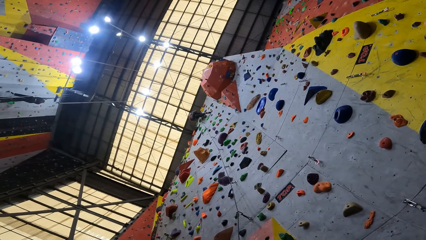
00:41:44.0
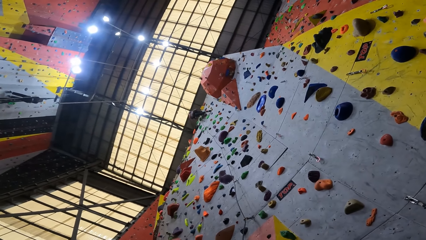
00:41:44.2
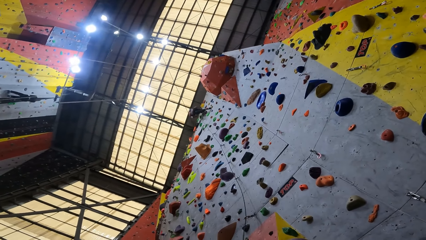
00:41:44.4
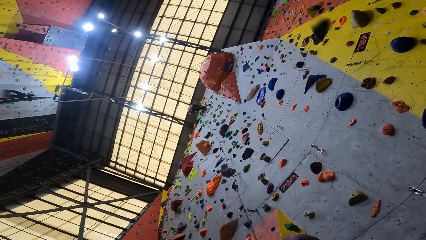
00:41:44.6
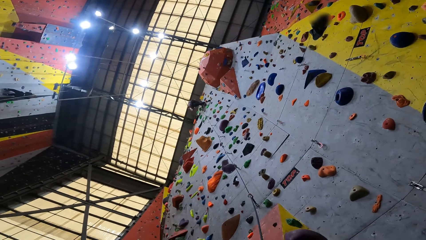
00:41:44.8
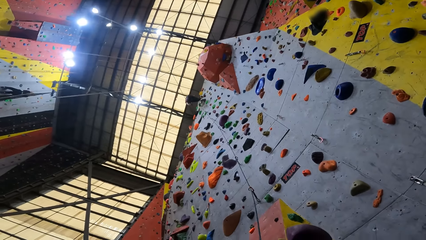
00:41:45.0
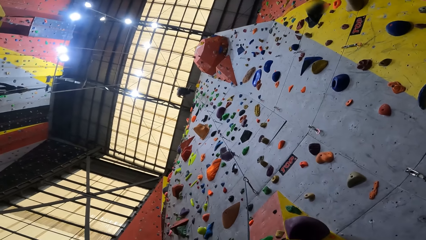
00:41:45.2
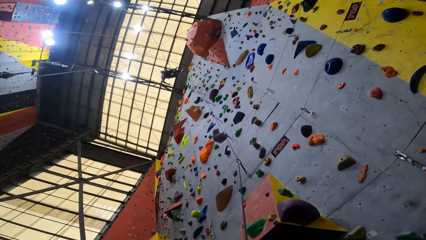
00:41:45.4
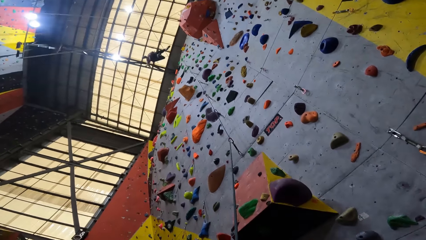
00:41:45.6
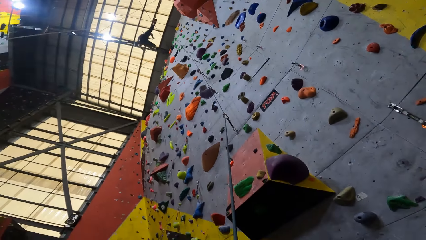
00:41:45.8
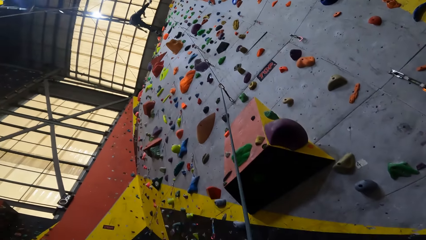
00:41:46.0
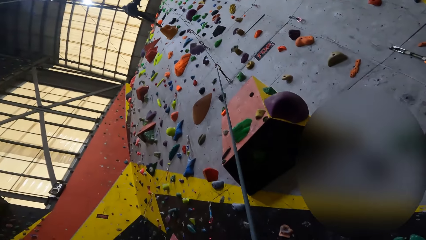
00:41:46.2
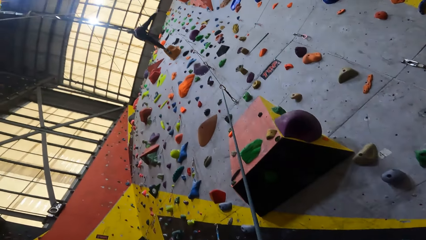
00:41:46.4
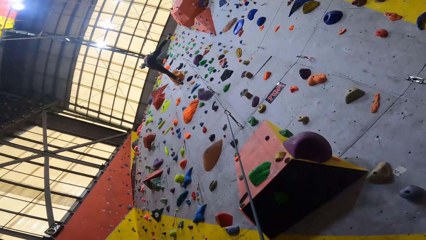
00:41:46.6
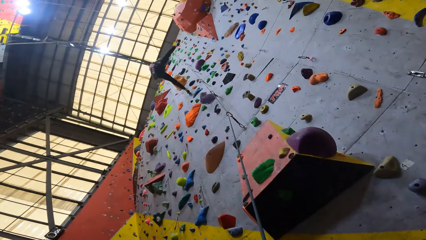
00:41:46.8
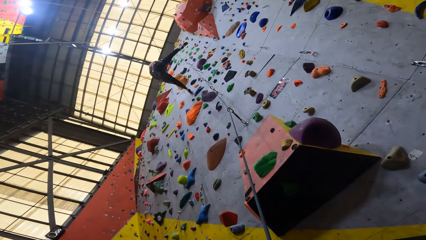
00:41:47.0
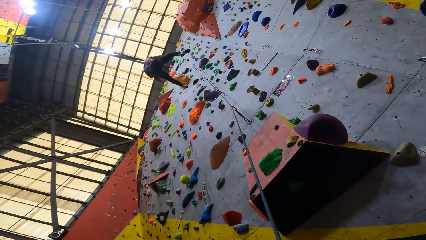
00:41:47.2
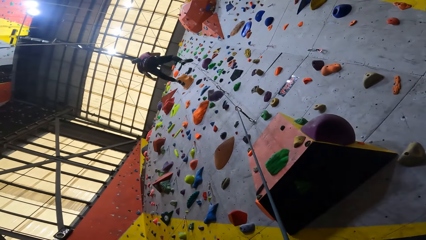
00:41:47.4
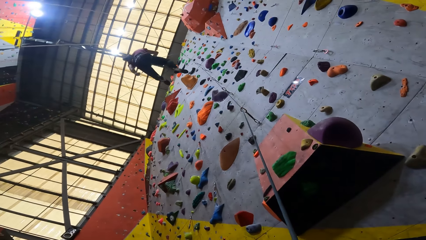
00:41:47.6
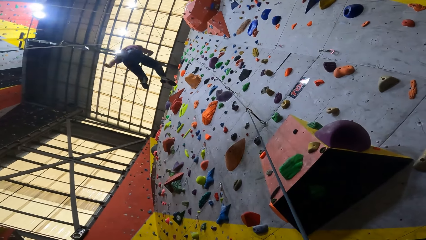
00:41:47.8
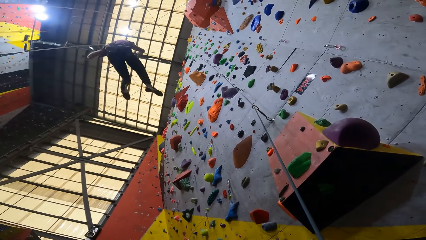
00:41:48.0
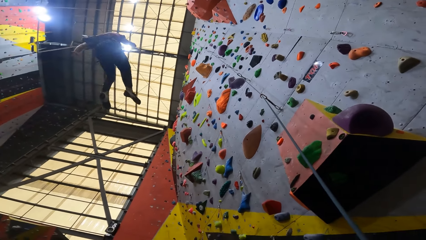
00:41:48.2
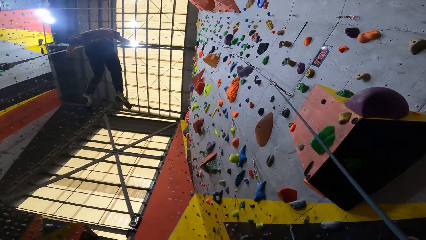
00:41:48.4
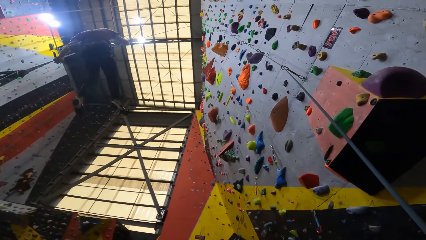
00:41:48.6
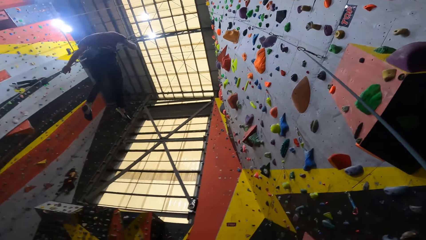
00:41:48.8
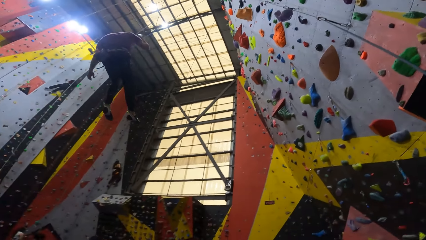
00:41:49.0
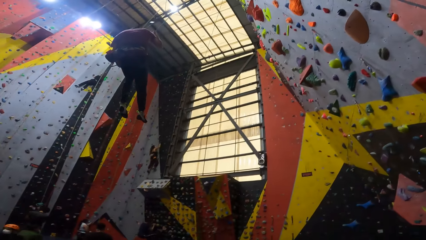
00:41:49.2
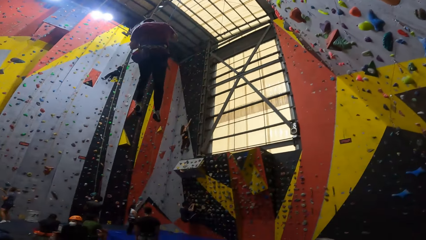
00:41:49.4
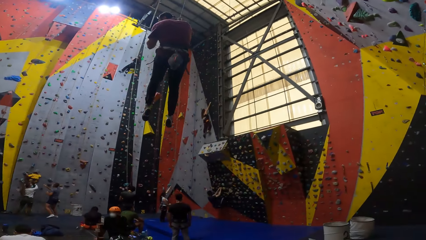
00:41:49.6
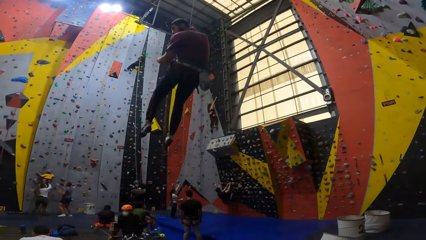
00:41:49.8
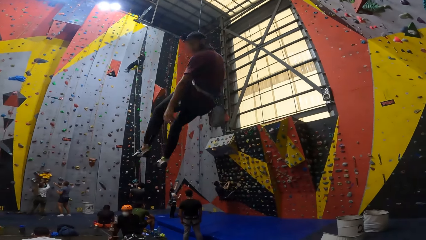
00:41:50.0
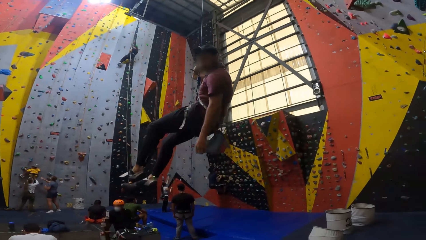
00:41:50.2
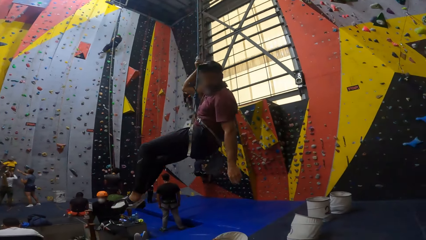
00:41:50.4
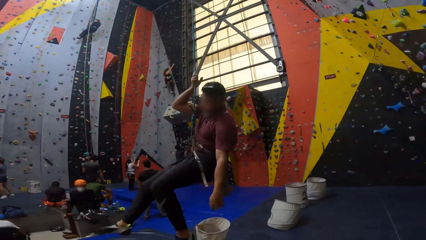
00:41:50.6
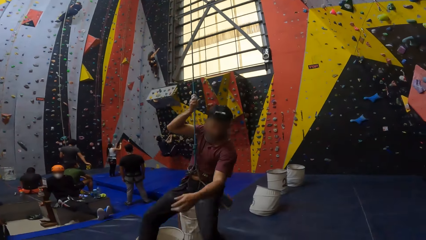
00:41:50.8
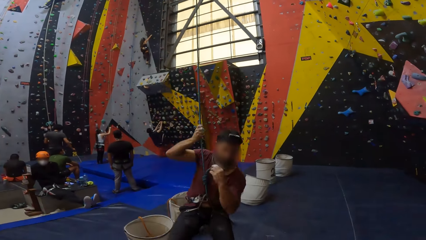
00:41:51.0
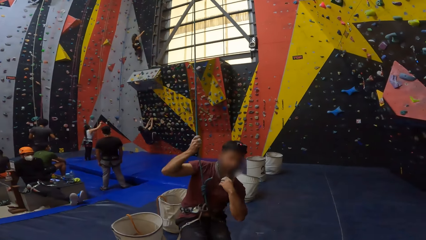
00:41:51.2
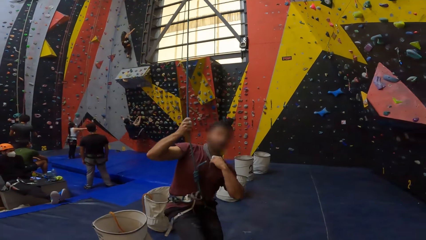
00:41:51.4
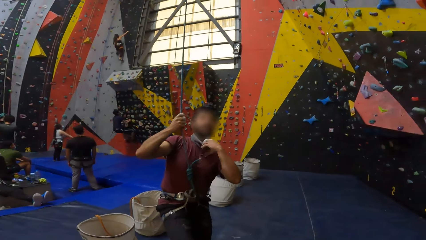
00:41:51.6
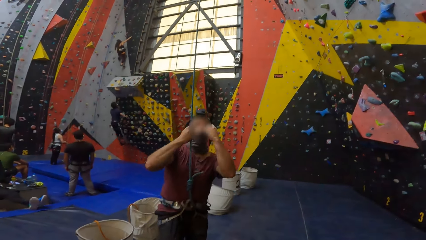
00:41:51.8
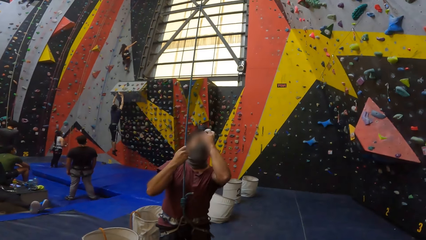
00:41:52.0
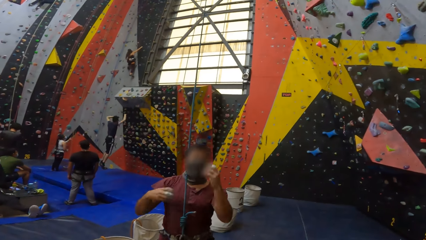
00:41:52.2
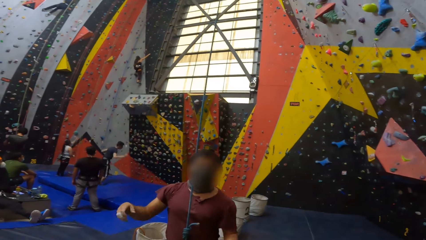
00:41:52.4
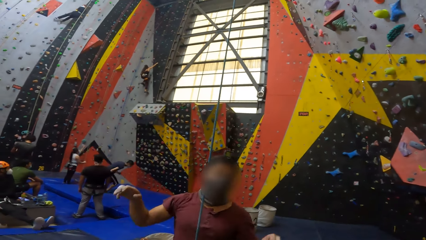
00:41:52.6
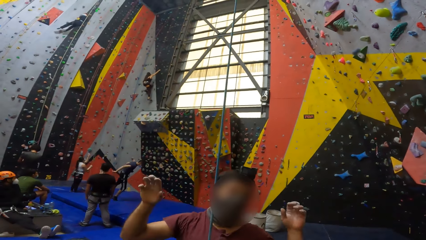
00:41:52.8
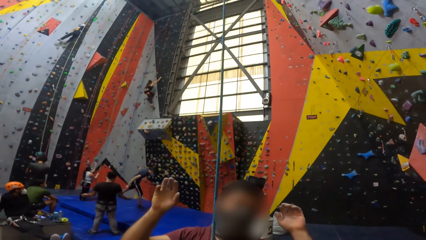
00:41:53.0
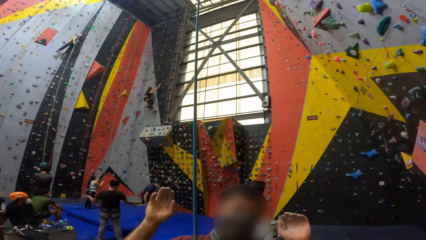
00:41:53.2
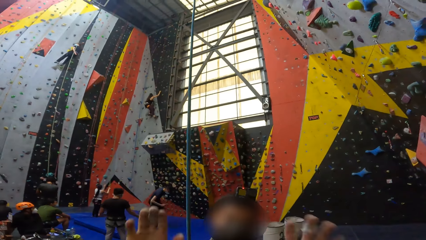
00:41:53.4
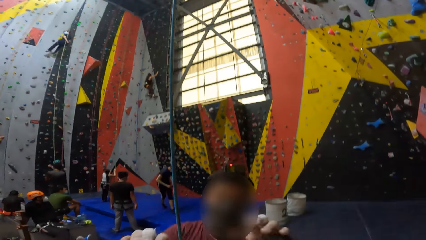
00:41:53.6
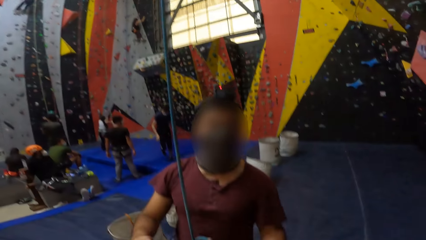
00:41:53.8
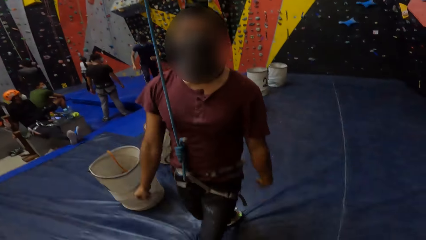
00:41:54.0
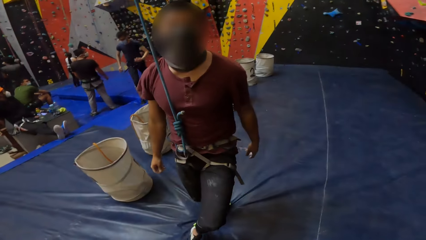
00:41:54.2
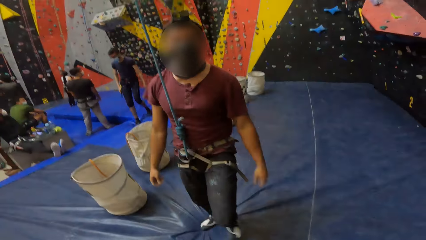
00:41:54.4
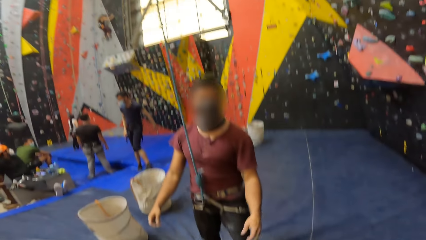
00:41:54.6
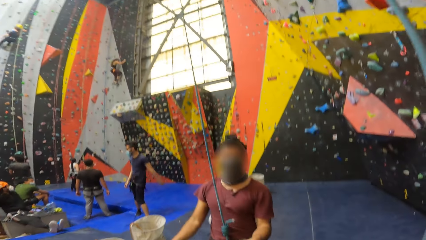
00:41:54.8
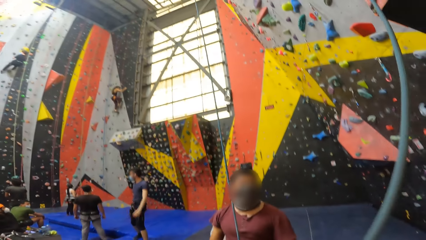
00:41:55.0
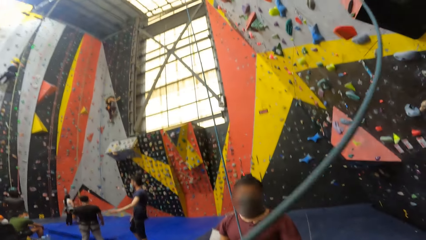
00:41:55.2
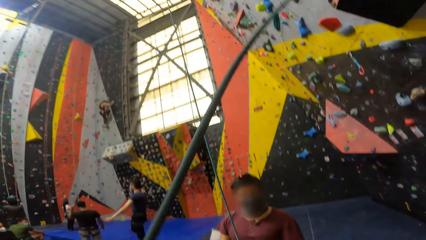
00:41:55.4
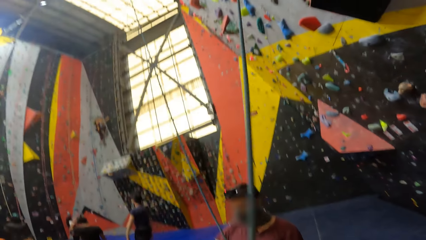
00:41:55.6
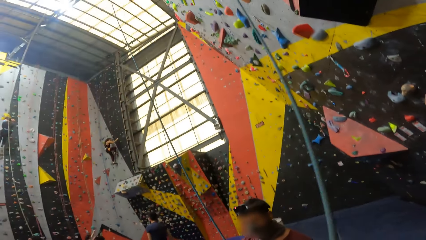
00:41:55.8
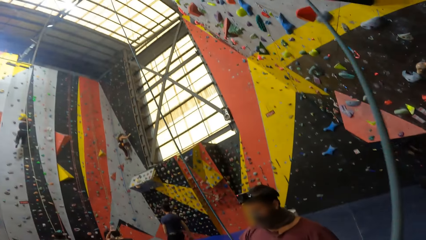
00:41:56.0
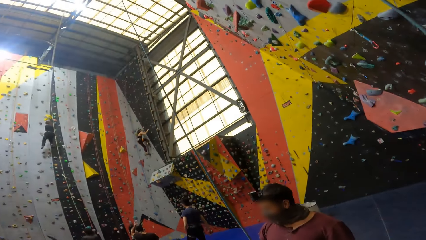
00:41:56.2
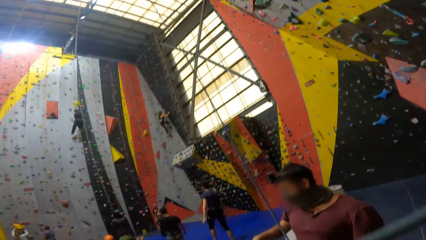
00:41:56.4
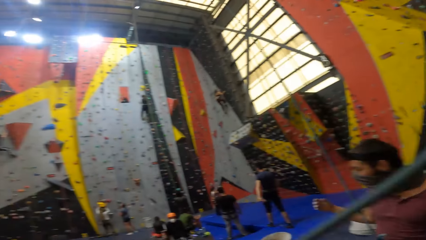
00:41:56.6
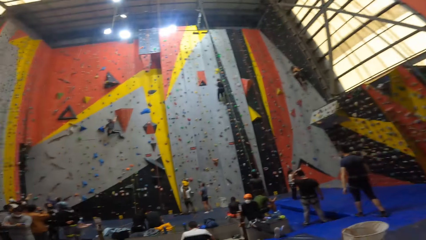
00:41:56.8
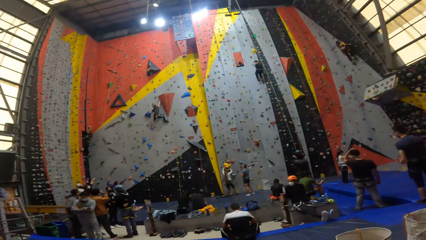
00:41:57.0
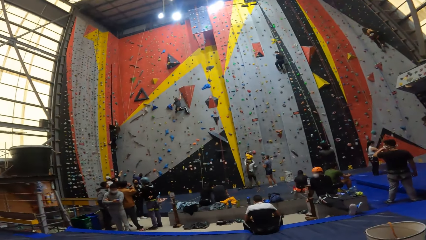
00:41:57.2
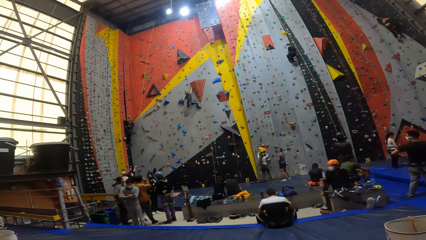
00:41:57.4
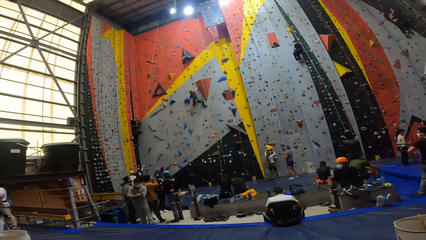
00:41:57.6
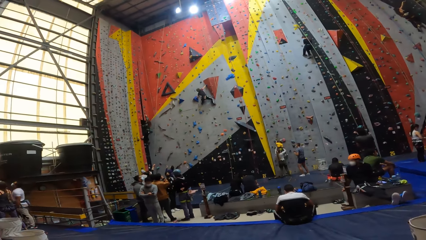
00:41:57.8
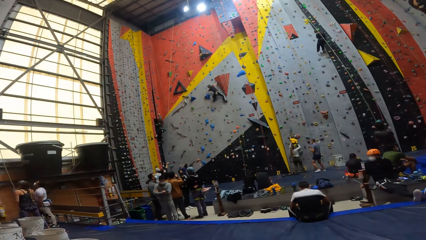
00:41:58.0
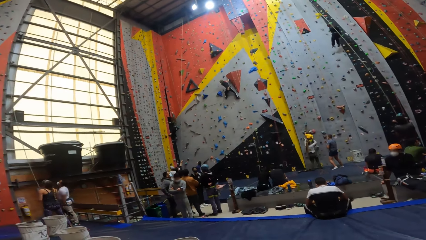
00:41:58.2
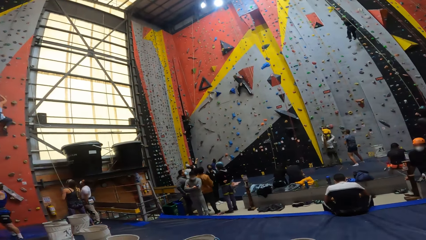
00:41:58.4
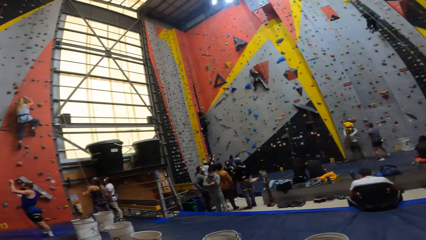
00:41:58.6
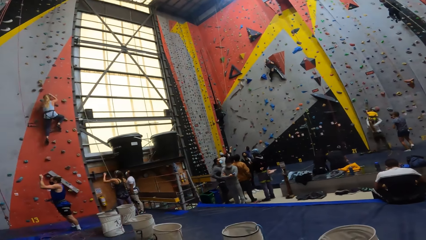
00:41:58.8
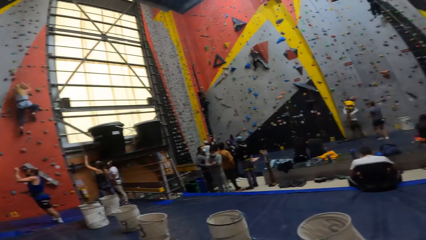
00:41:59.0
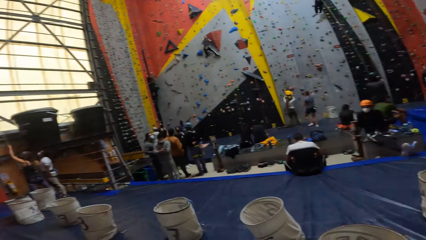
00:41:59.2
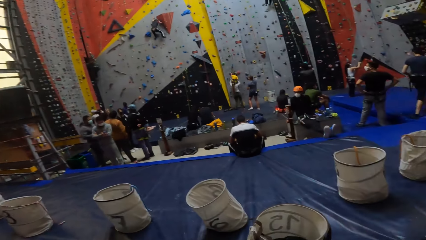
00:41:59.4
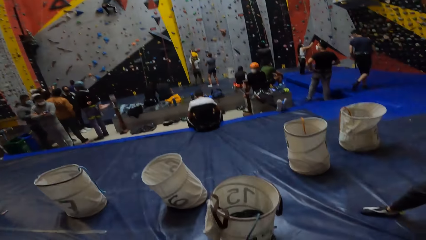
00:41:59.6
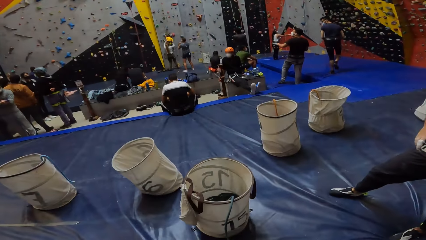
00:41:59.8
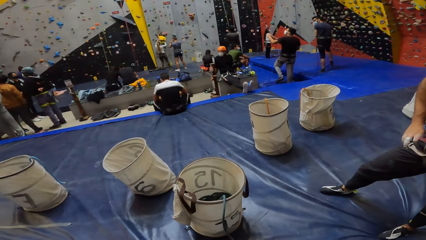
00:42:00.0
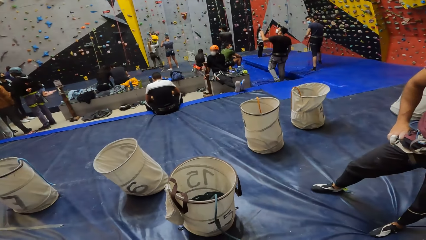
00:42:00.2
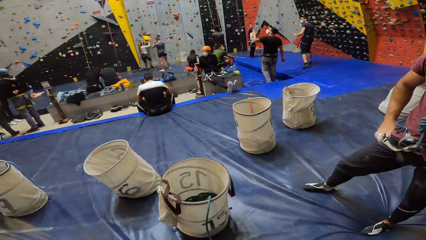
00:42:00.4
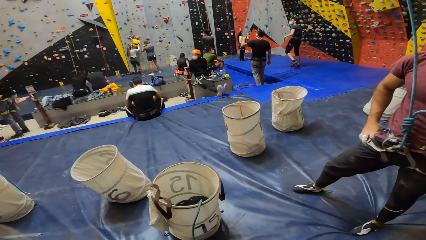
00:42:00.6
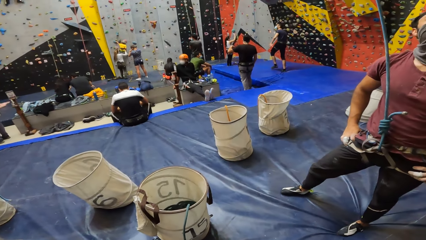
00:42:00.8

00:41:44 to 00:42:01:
The man drops down from the climbing game. The camera wearer greets the man. The man greets another man. The camera wearer moves the rope. They look around the room.
